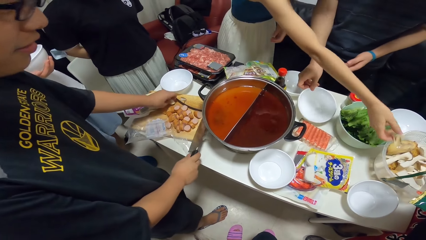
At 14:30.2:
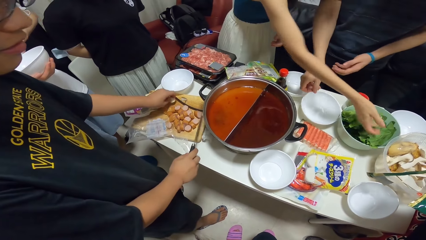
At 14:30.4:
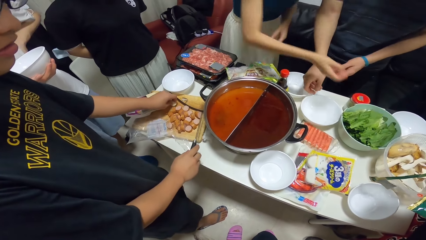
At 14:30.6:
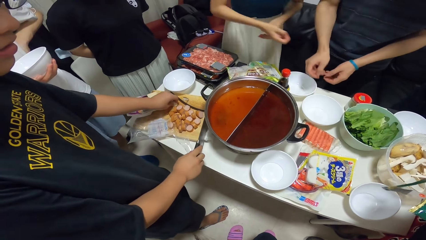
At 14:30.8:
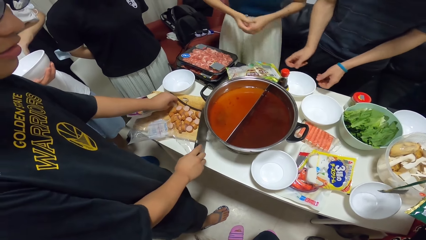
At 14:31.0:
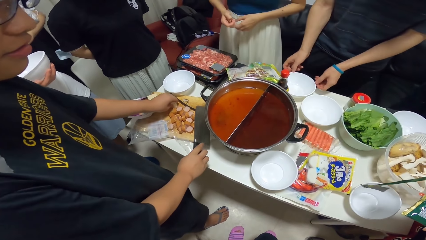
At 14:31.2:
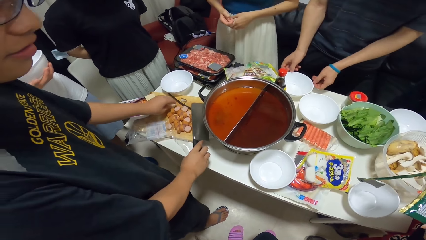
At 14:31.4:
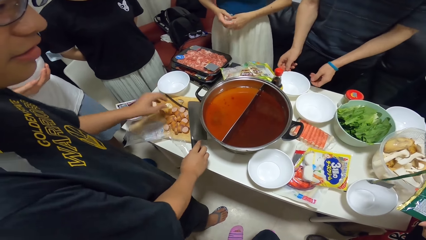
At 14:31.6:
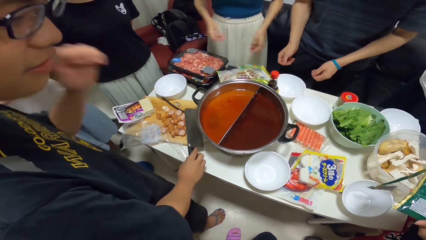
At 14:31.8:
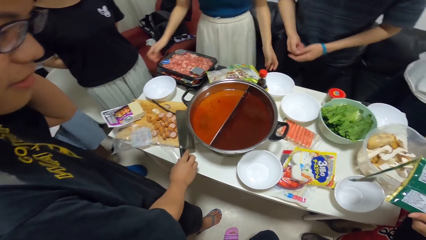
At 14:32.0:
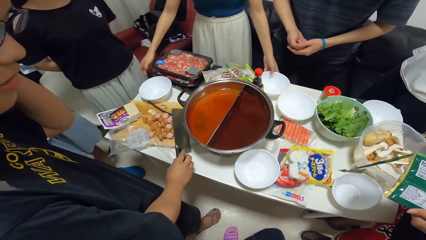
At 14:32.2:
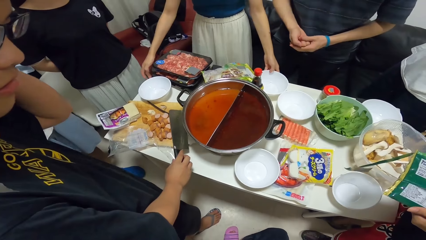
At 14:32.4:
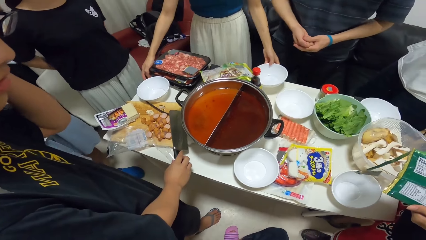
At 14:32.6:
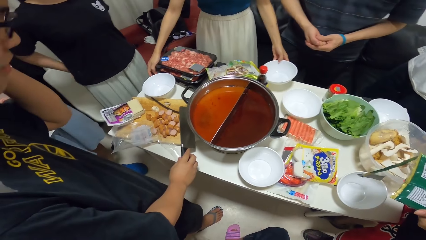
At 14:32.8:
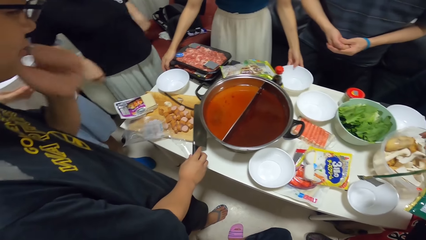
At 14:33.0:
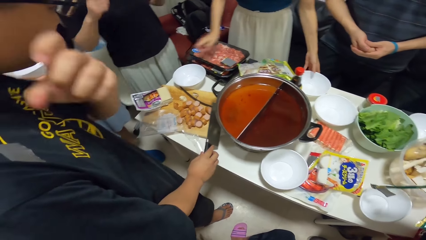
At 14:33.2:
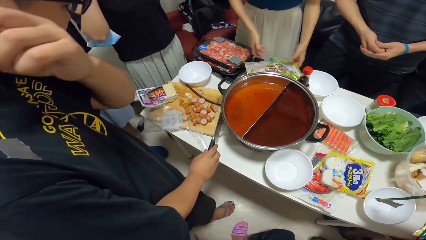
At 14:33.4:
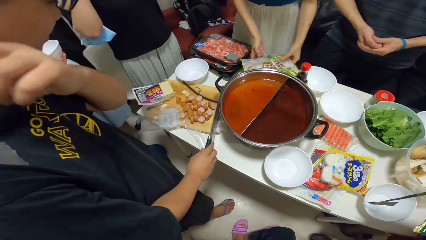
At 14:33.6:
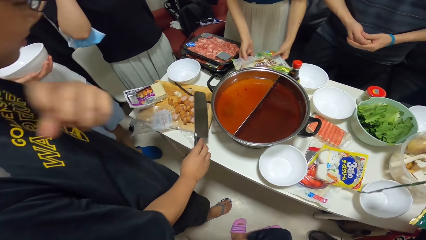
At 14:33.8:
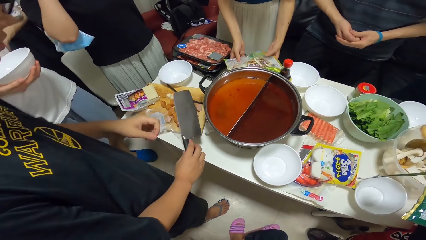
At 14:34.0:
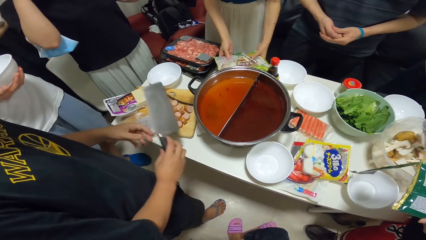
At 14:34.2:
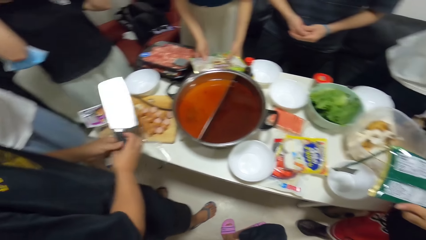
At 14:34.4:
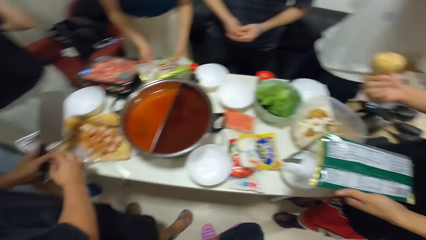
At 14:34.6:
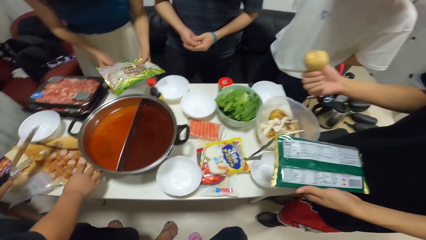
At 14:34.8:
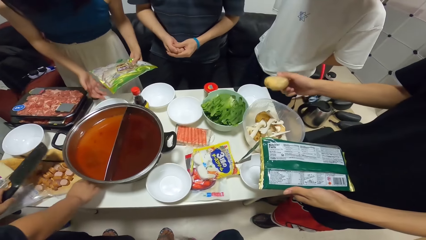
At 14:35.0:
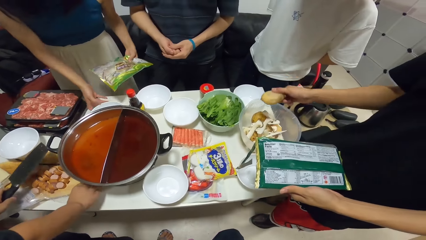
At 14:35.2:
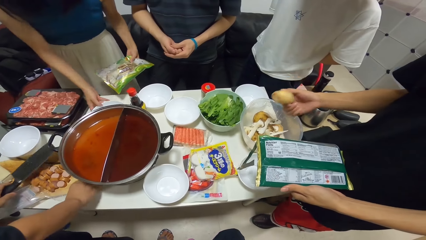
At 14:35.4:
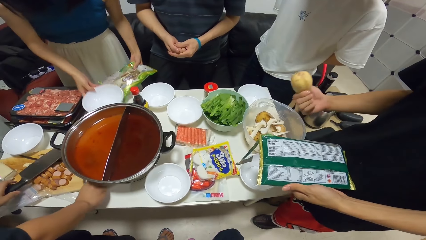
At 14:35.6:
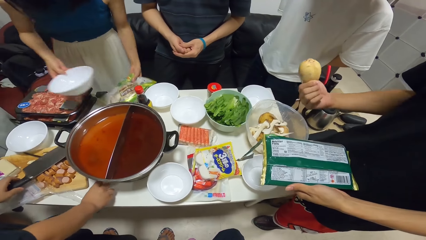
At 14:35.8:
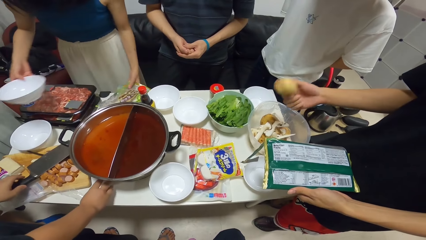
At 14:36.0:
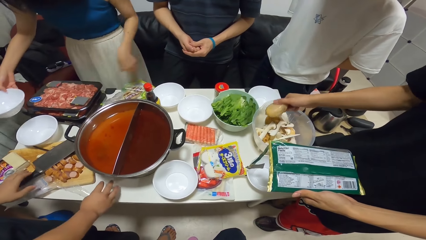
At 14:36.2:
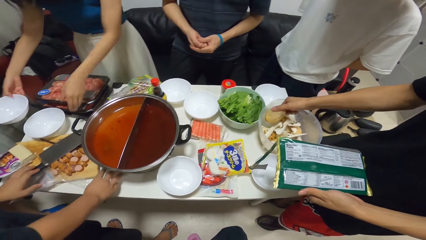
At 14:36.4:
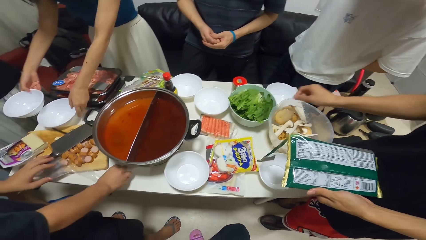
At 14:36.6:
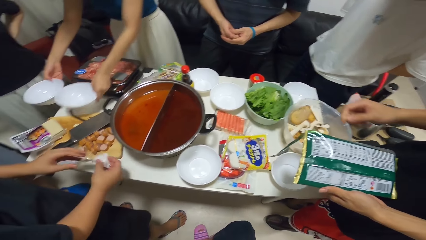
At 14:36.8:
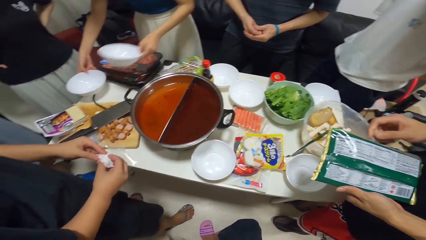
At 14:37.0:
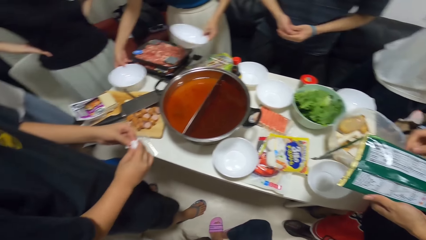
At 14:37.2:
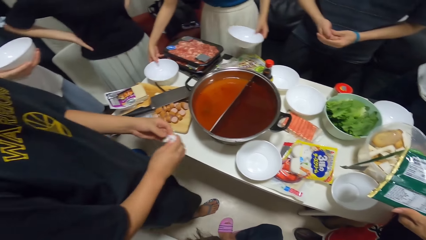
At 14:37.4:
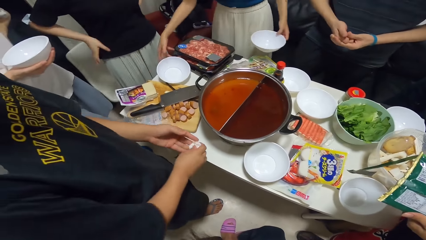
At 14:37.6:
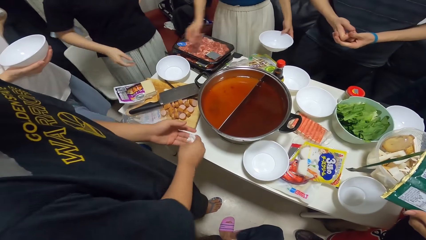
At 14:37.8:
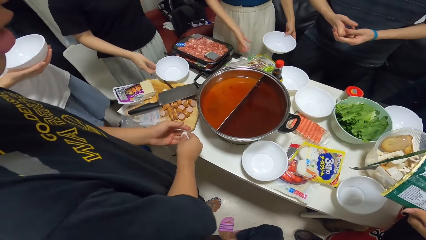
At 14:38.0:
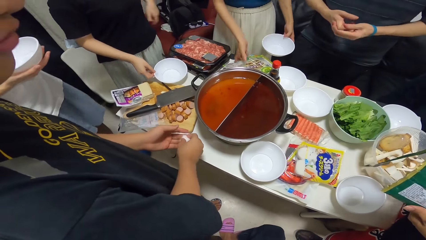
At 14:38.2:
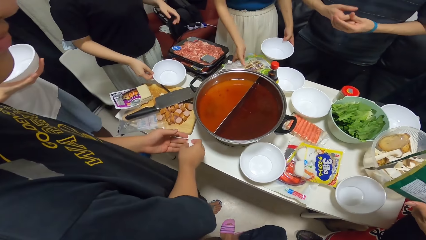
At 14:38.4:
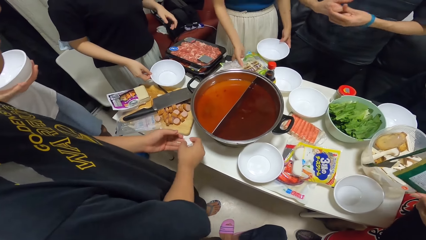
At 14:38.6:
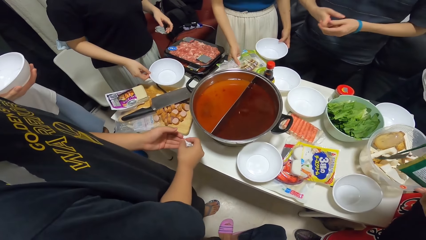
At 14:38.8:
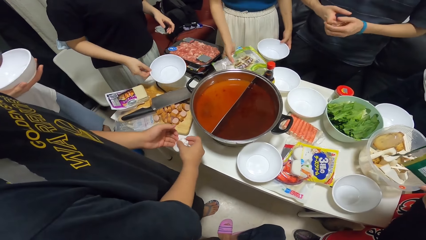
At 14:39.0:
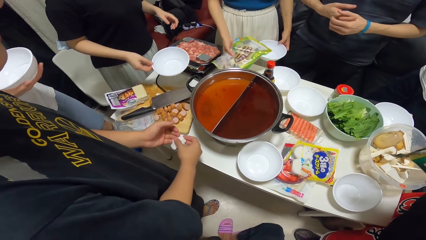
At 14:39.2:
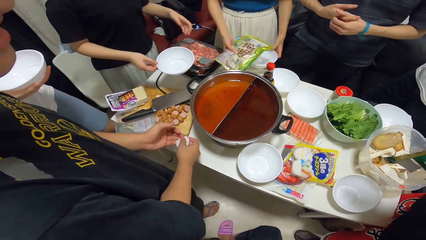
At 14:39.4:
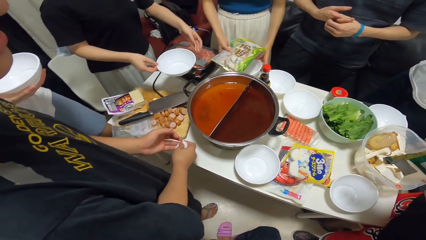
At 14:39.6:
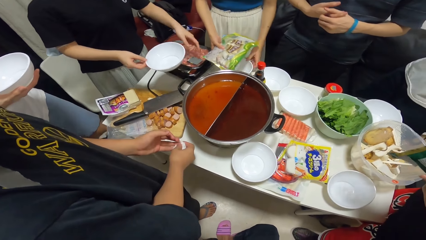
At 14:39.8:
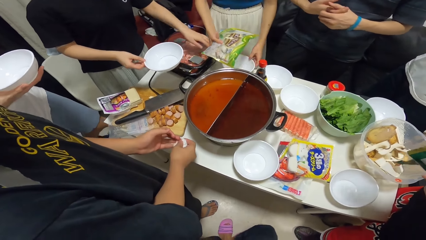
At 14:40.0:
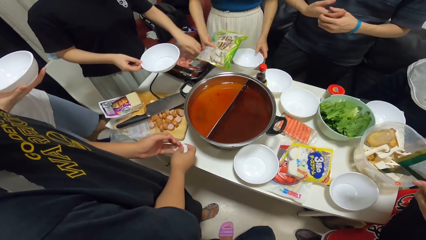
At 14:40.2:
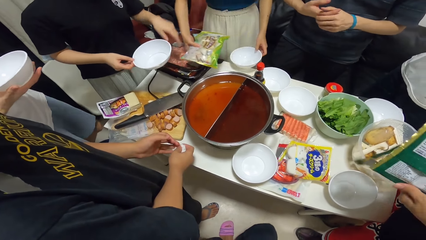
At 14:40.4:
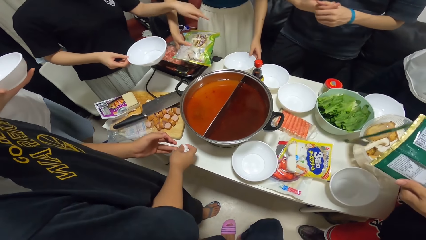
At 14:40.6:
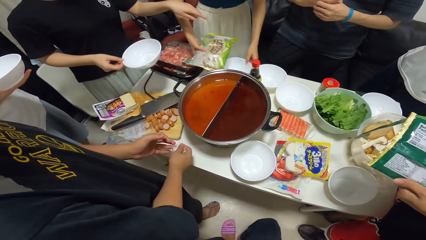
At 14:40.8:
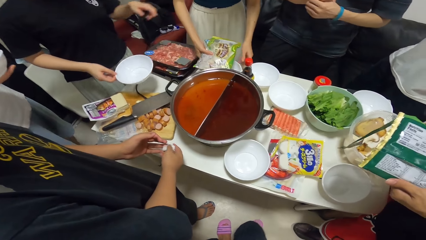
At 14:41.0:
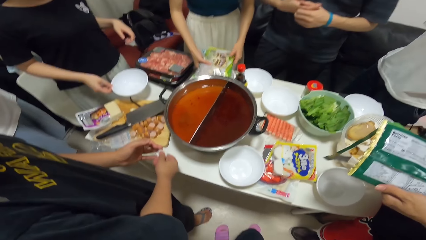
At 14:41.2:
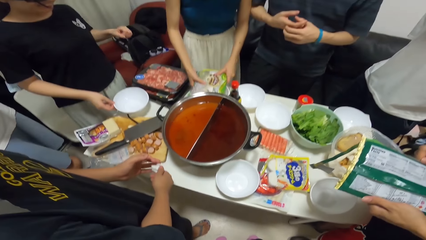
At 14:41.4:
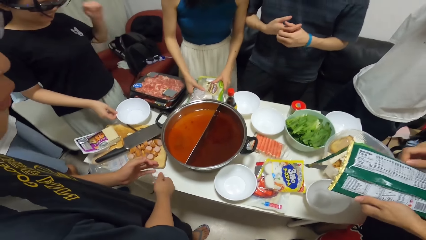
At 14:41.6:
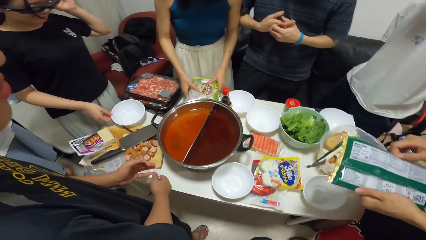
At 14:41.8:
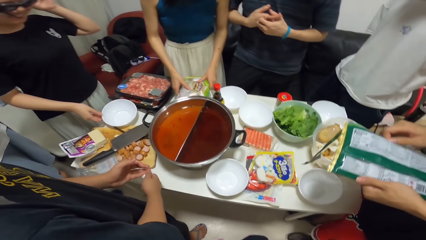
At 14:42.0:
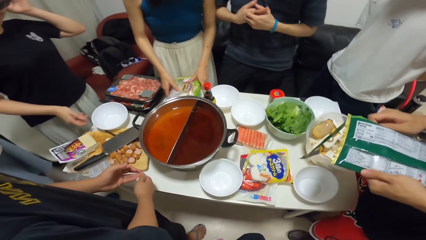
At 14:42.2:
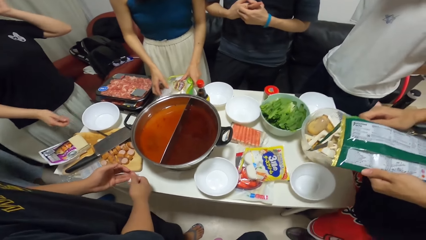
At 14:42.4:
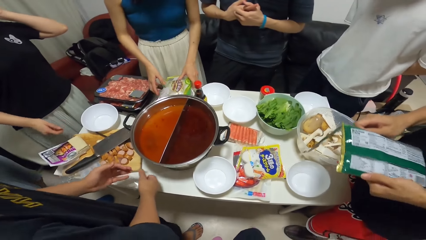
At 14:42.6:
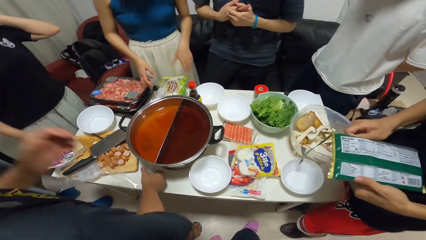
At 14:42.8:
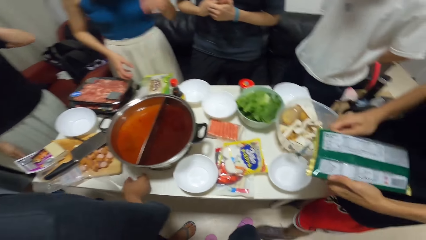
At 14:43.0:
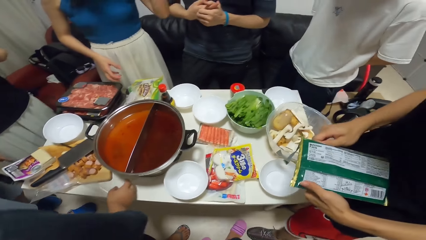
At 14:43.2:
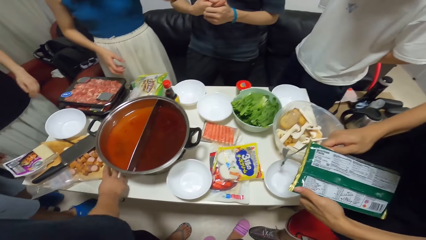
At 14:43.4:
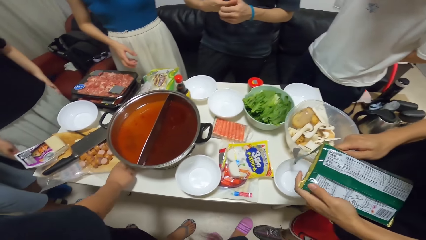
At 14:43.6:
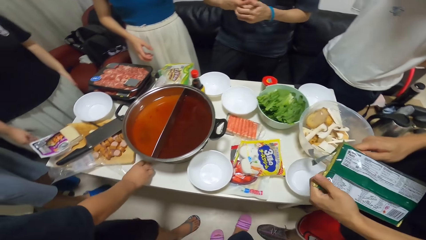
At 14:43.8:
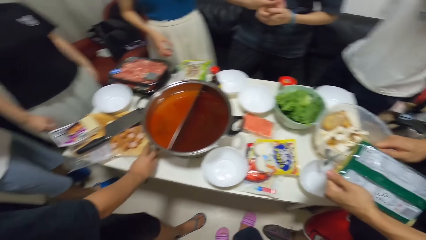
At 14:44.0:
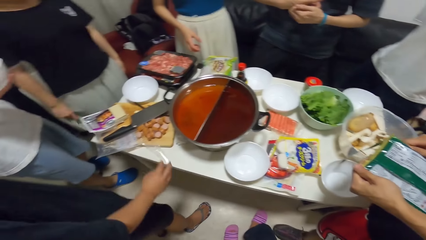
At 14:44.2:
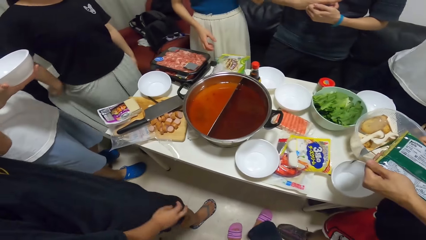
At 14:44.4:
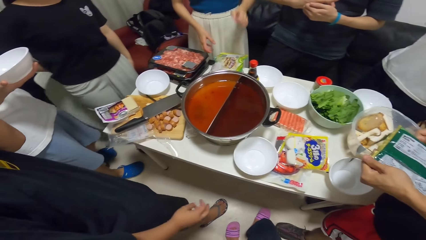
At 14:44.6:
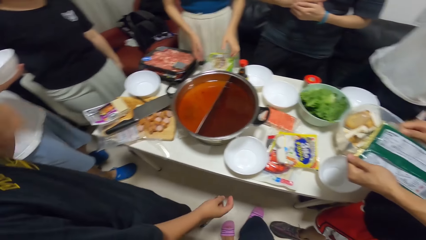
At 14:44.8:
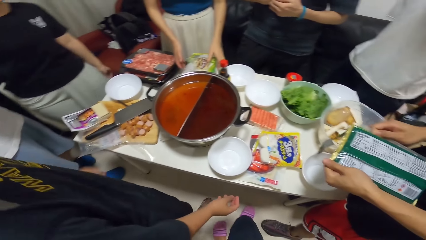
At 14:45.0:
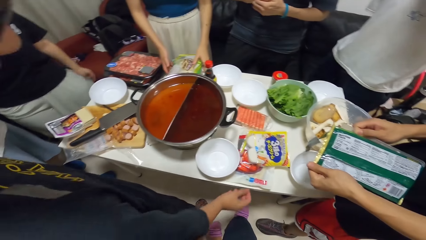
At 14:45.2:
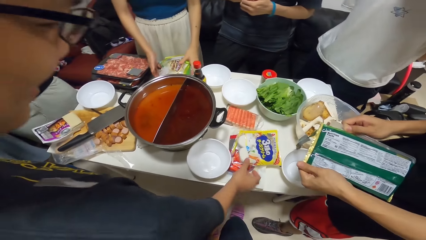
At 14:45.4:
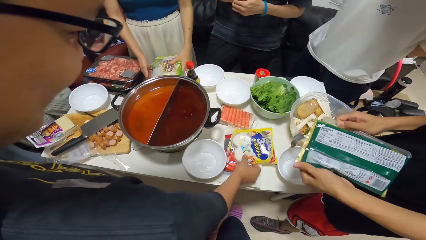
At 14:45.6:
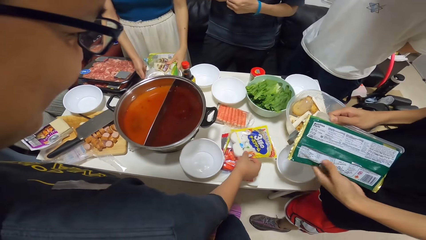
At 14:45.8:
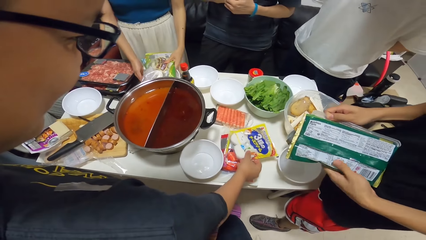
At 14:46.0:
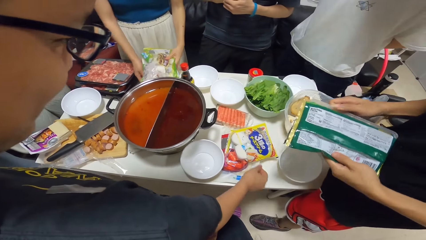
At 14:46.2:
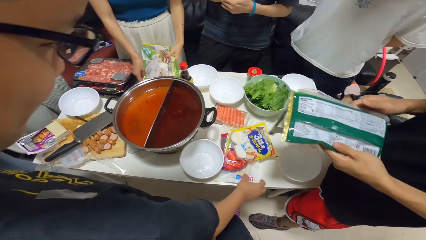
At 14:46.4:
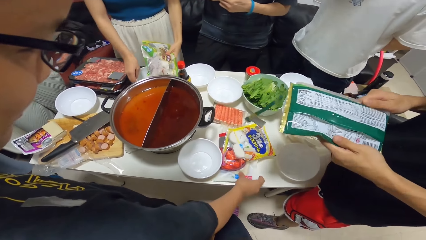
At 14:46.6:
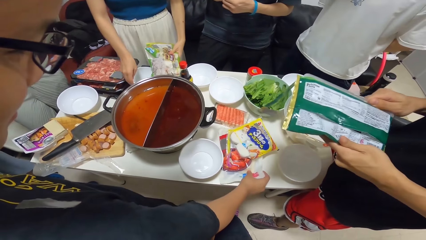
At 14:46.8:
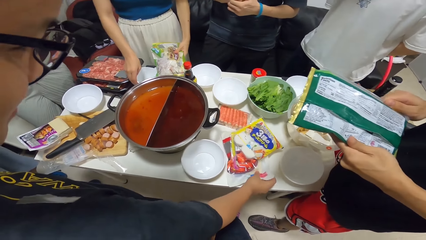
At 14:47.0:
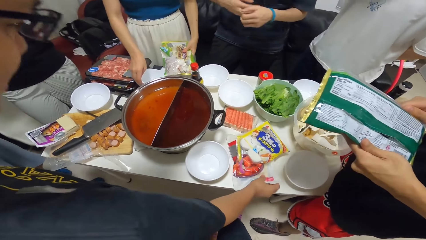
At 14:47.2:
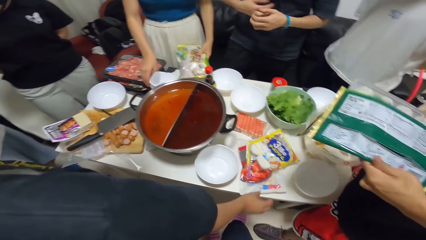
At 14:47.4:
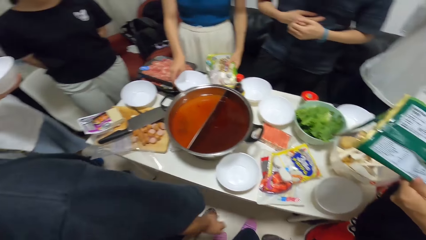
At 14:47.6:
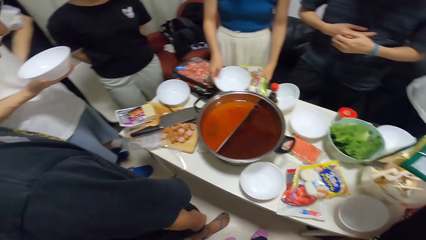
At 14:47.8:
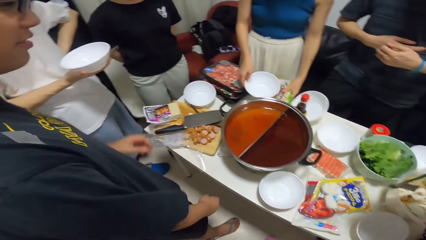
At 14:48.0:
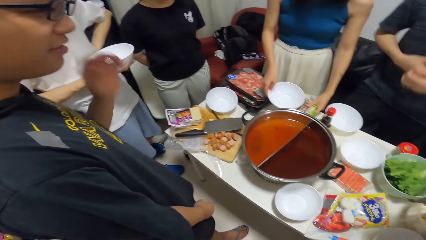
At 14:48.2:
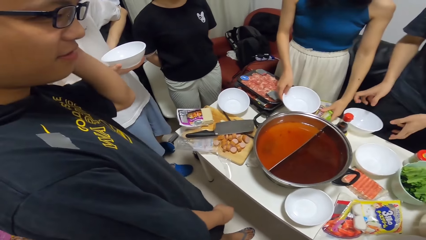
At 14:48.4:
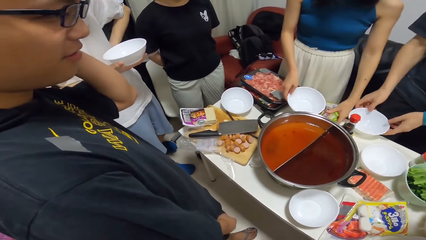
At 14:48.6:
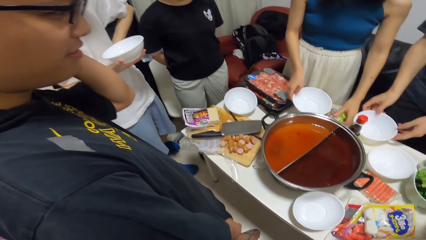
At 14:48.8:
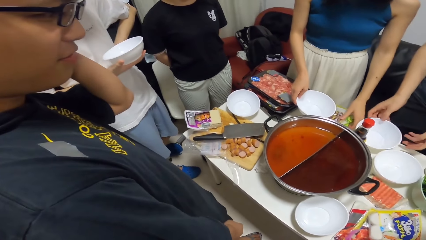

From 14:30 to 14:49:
A man drops the plate on the table. Another man holds a knife. A woman lifts a plate on the table with her left hand. She drops the plate on the table. A third man picks up a potato from the bowl with his right hand. The second man lifts the knife. The woman lifts the pack of food on a plate on the table with her left hand. The second man passes the chopping knife to his left hand. The third man holds a potato. The woman holds a package and picks up a bowl. She changes the position of plates on the table with both hands. The third man puts a potato in the bowl. The woman picks up a bowl again. She puts the bowl on the table. The third man wipes his hand with a serviette. Another woman picks up a bowl and gestures her hand. The first woman holds the package. The first man holds his hands together. The first woman drops the pack of food on the plate. The other woman adjusts her glasses. The second man adjusts the yellow pack of food on the table with his right hand. The third man holds something and pulls his hand off it. The first woman picks up the package. She removes the plate under the pack of food with her right hand. She puts the package on the table.
